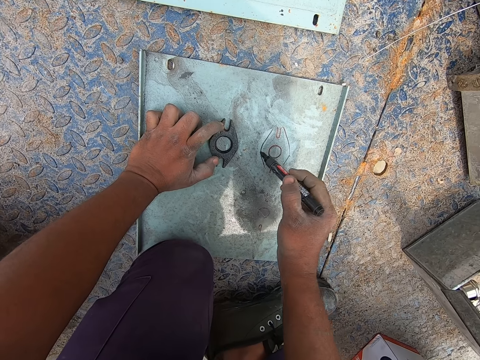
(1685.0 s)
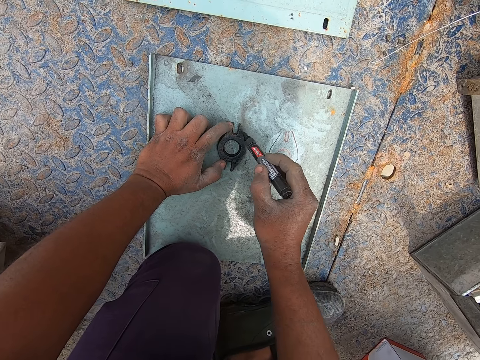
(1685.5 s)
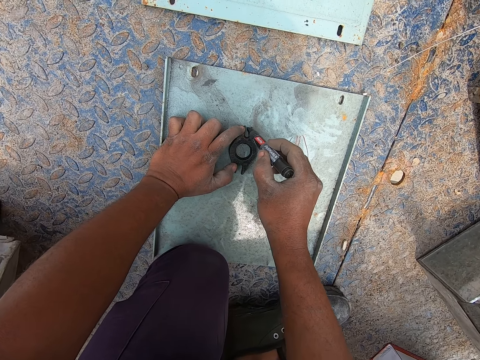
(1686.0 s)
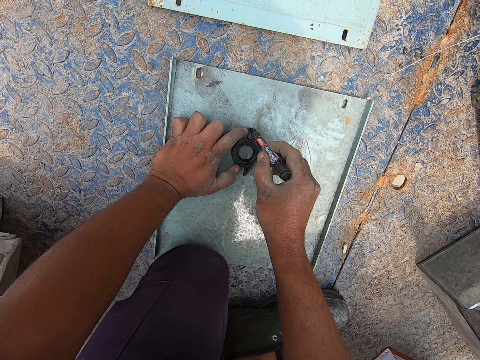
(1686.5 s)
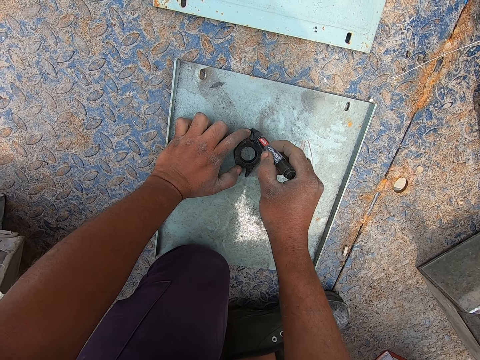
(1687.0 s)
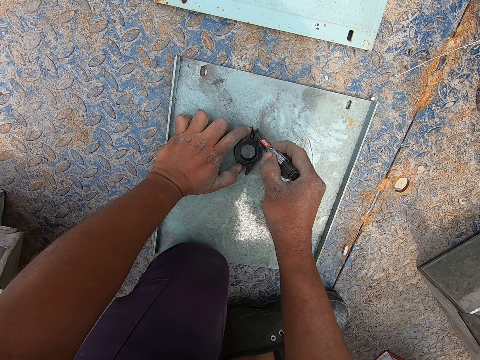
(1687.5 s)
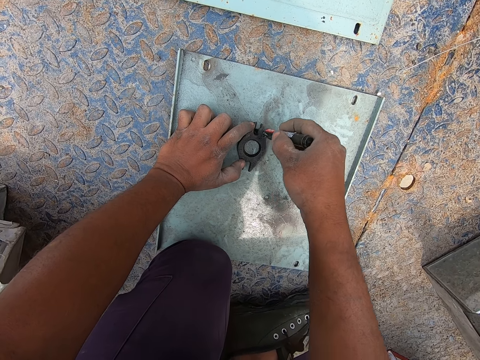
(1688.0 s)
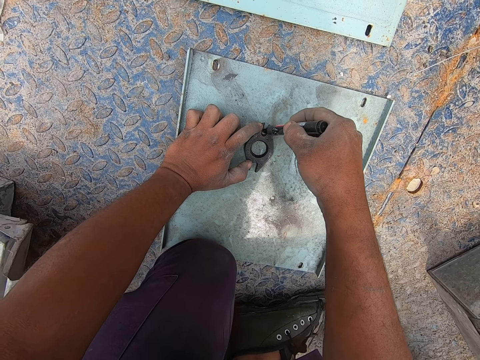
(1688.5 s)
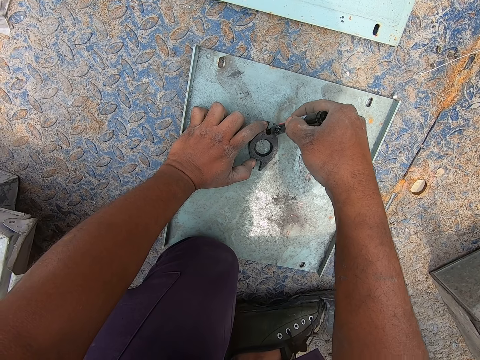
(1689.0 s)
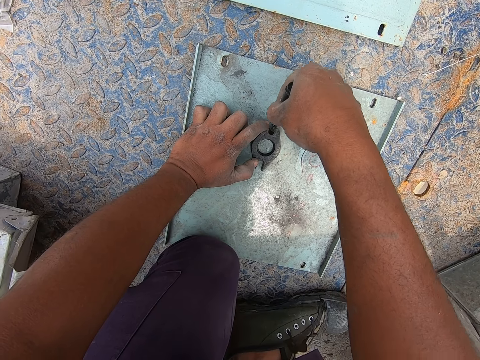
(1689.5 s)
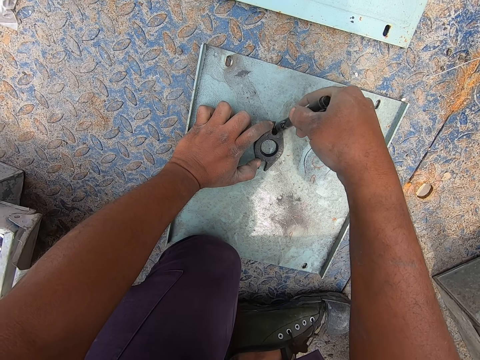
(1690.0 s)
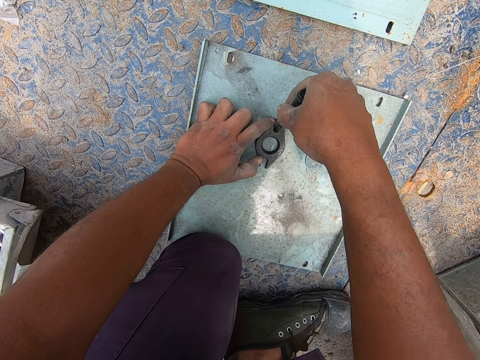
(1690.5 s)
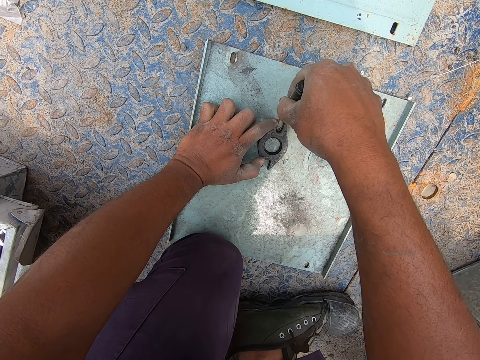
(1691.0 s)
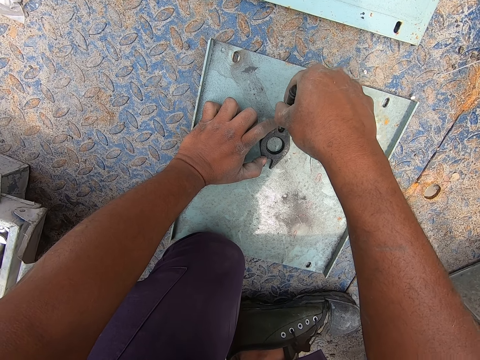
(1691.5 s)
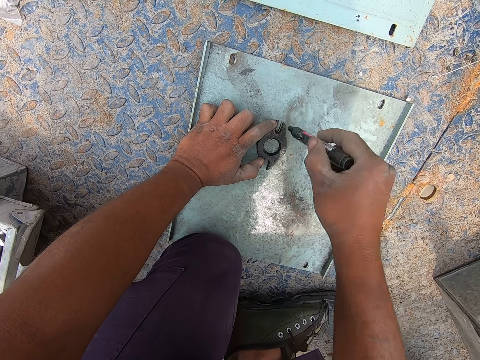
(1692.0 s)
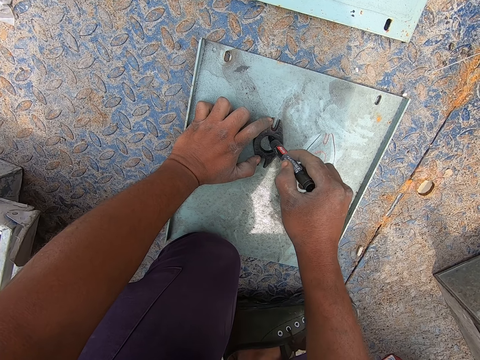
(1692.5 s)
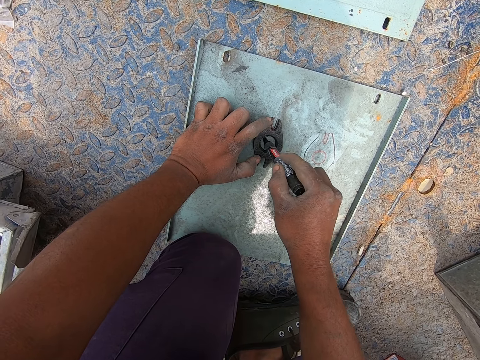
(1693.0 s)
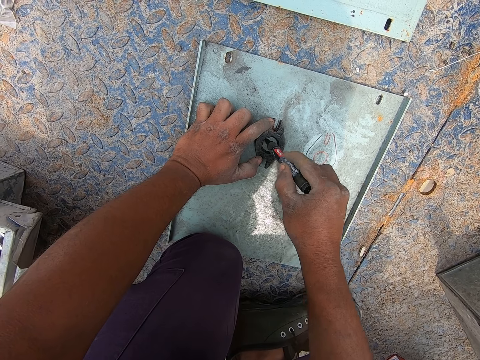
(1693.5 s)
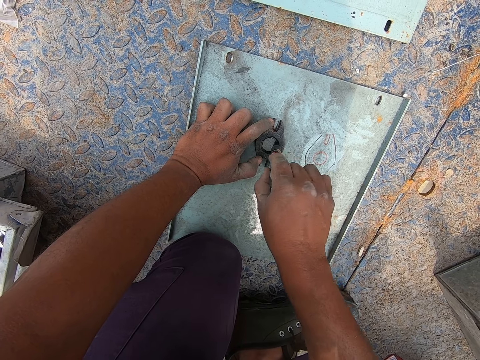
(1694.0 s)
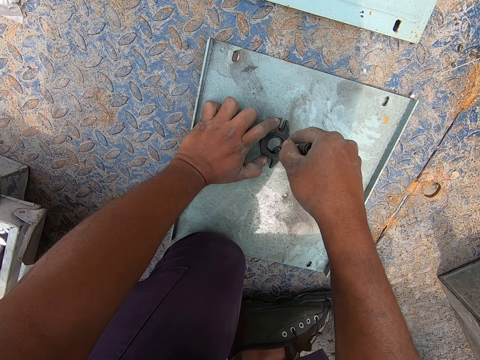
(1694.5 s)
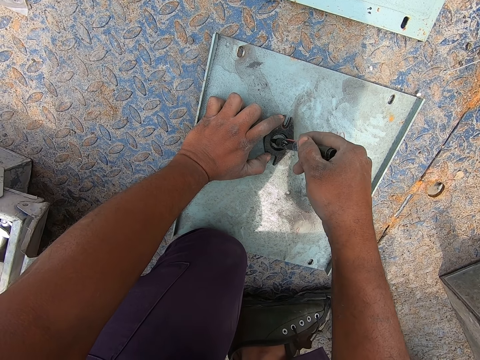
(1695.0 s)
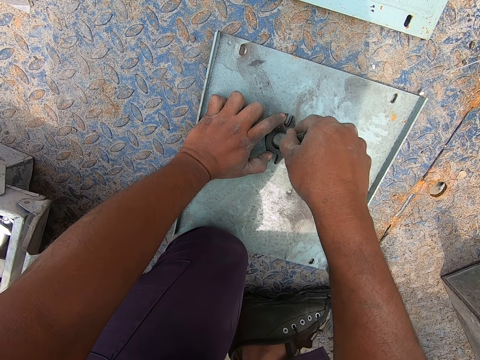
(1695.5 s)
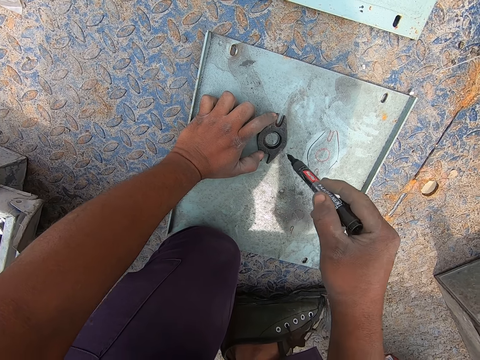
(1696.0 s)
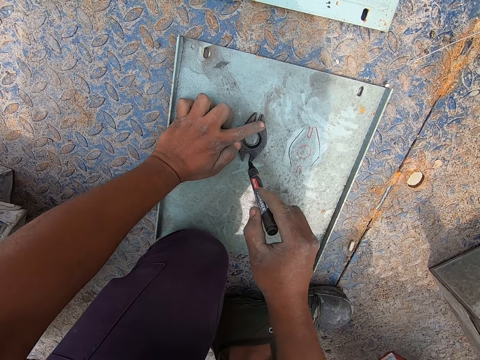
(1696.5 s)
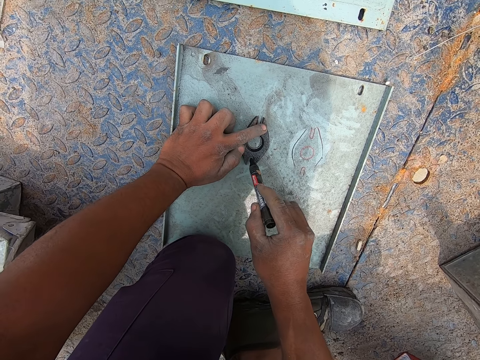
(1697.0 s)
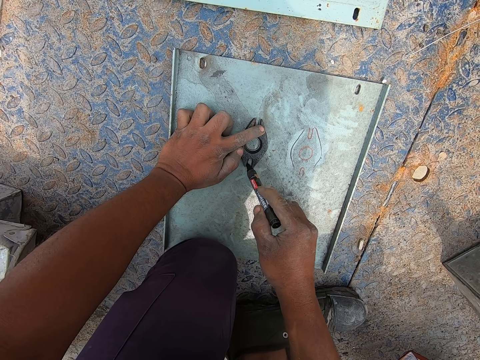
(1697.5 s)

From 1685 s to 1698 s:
The camera wearer draws the shape of the metal on the iron using the marker pen.

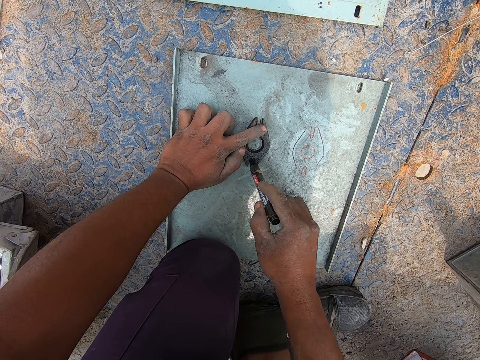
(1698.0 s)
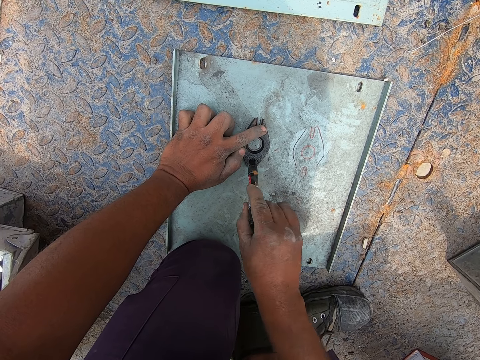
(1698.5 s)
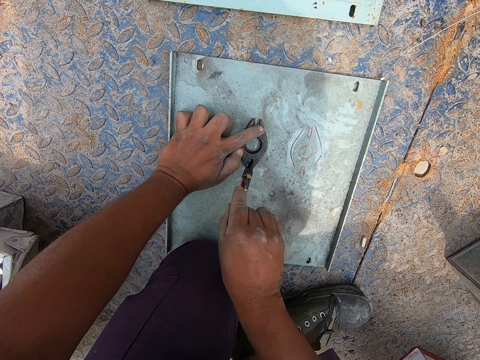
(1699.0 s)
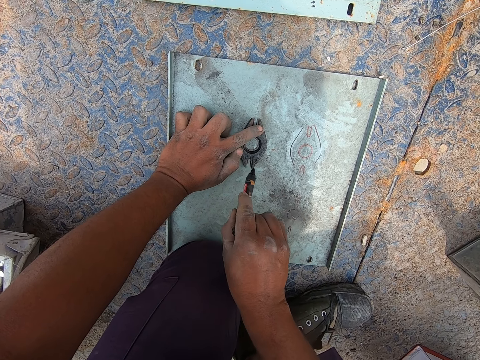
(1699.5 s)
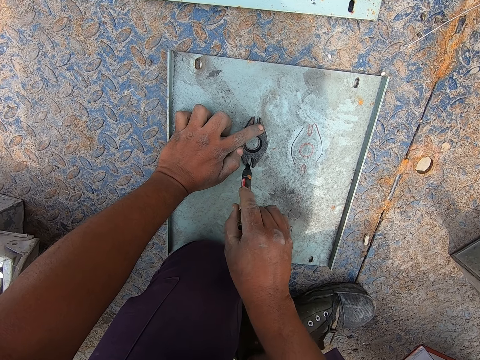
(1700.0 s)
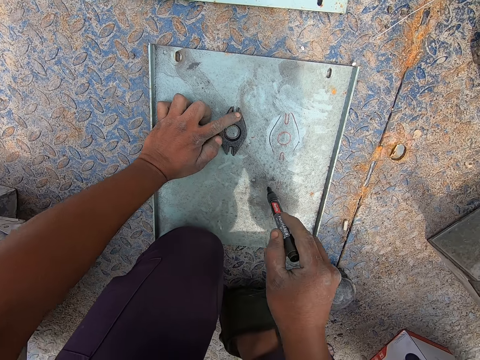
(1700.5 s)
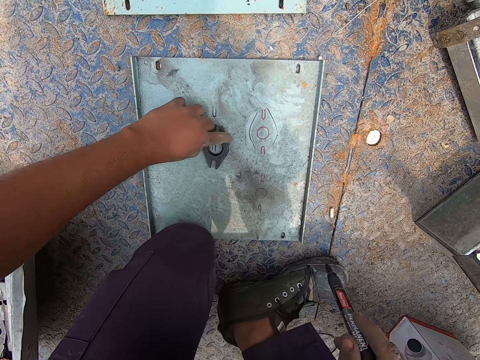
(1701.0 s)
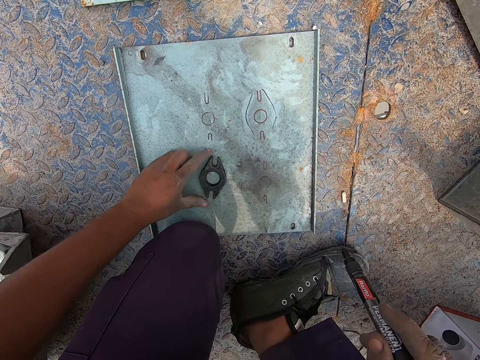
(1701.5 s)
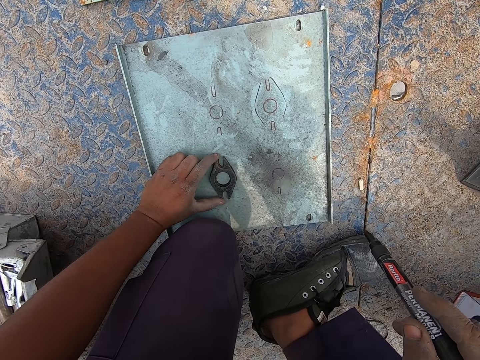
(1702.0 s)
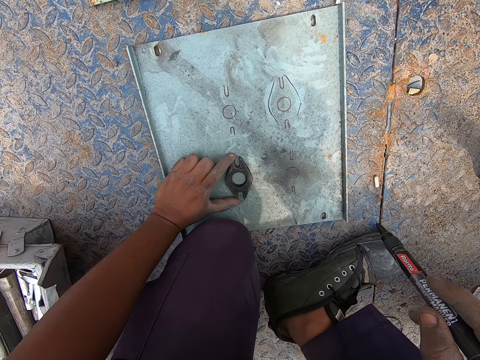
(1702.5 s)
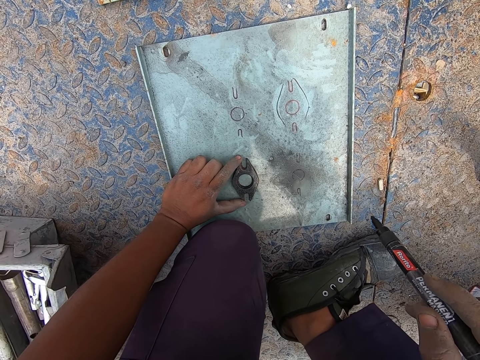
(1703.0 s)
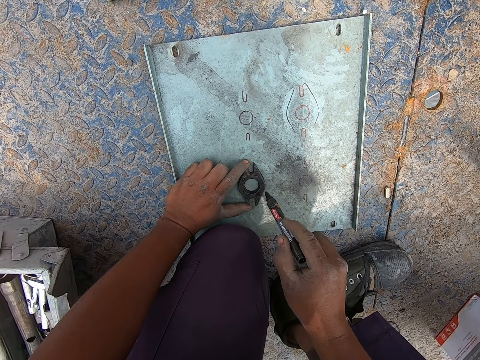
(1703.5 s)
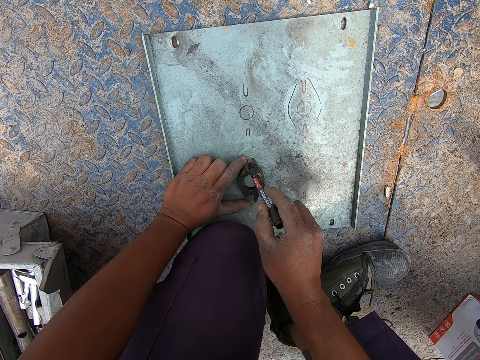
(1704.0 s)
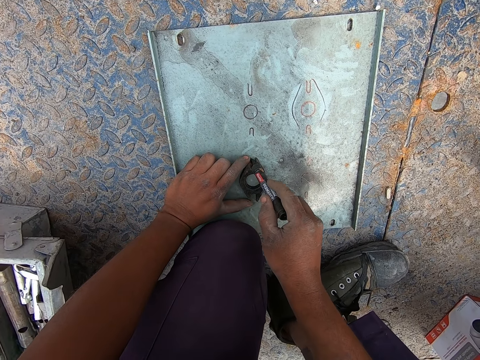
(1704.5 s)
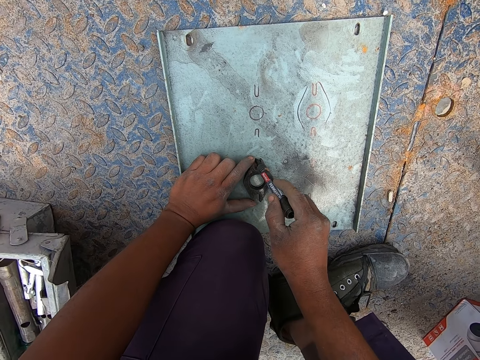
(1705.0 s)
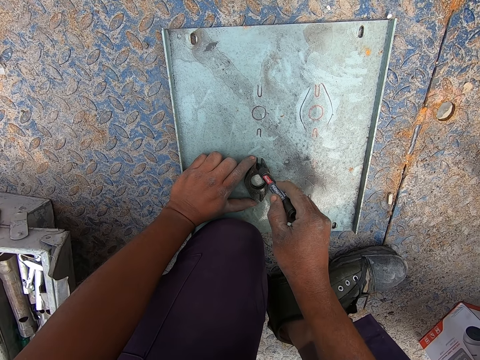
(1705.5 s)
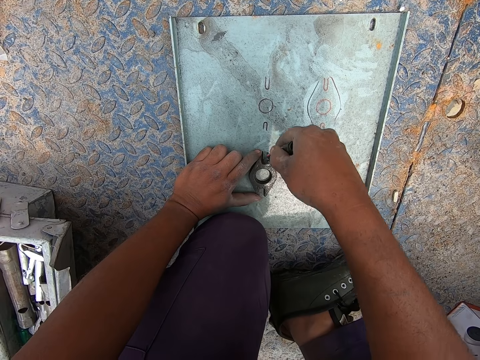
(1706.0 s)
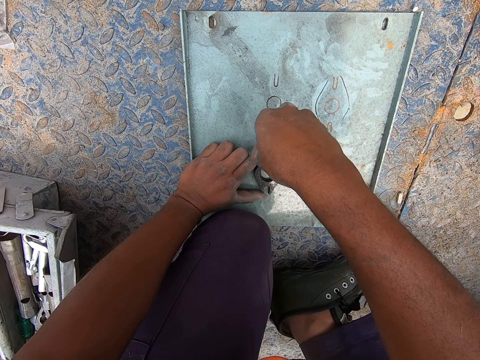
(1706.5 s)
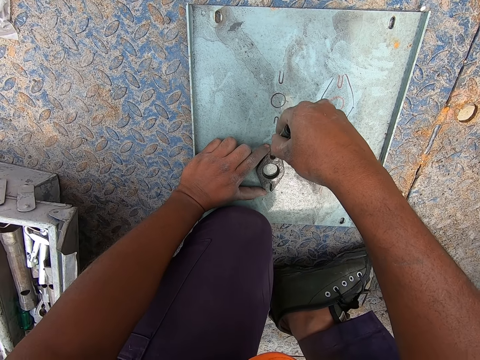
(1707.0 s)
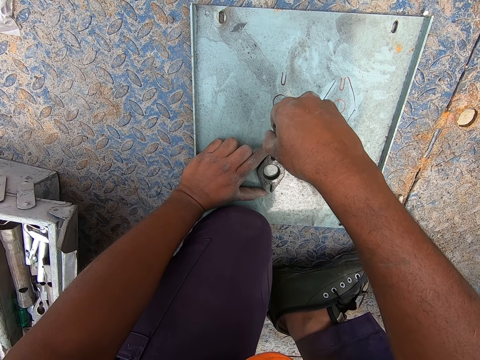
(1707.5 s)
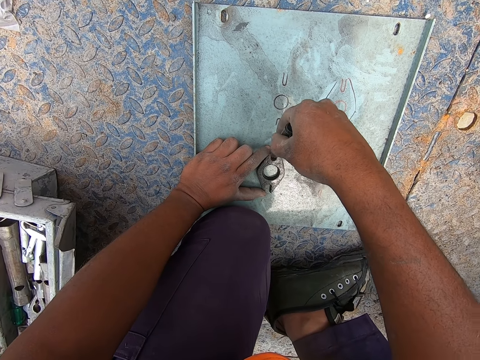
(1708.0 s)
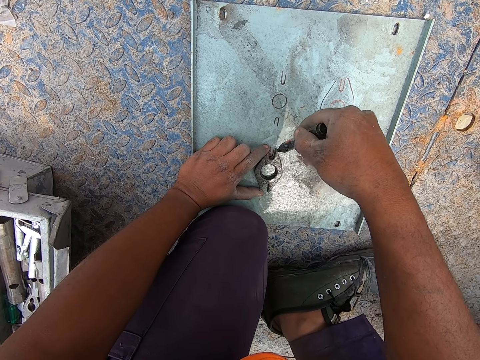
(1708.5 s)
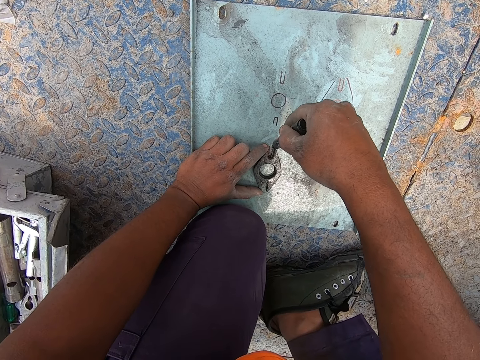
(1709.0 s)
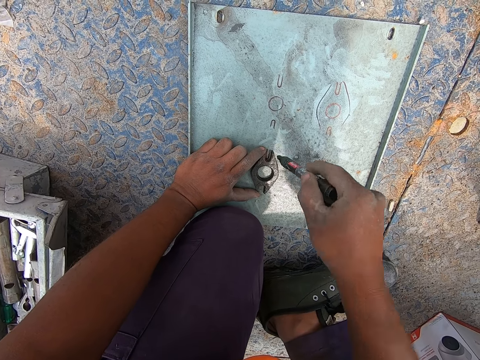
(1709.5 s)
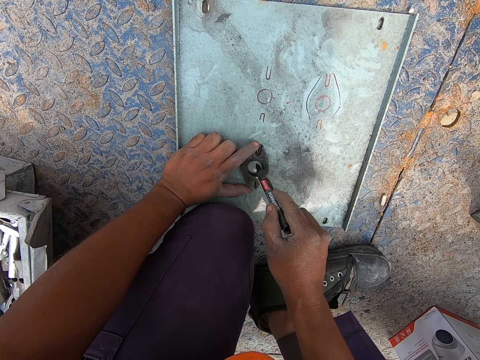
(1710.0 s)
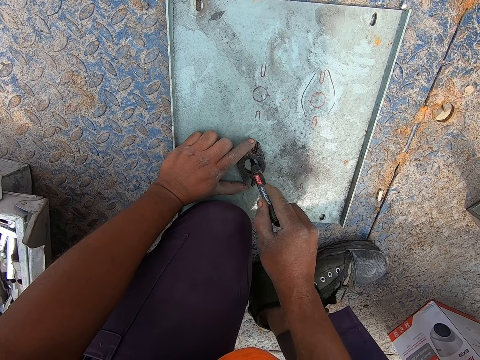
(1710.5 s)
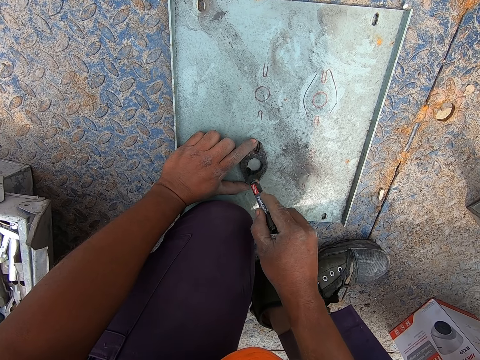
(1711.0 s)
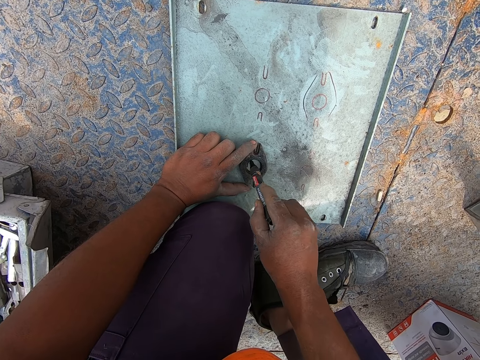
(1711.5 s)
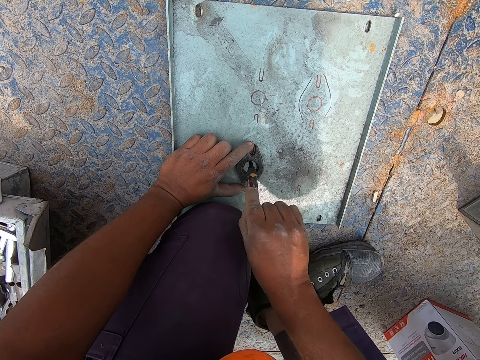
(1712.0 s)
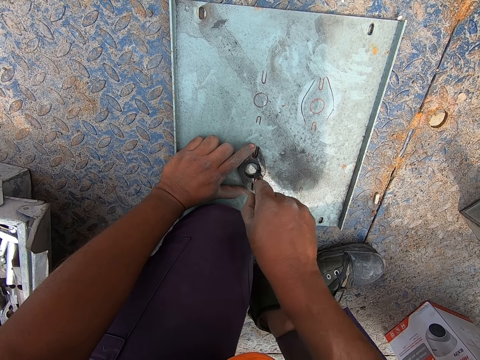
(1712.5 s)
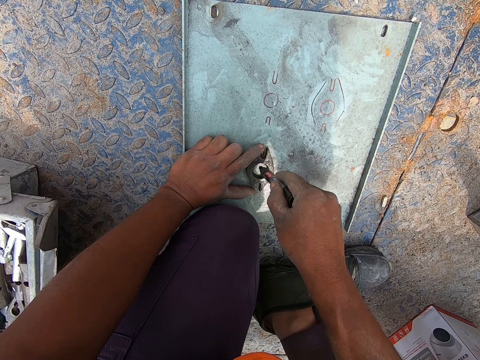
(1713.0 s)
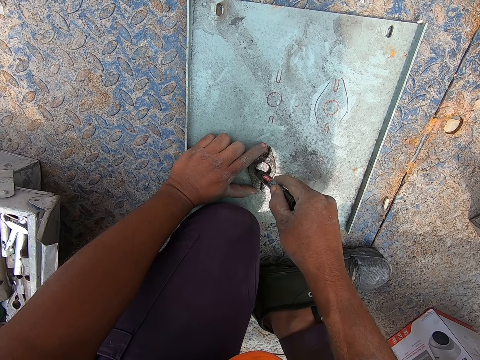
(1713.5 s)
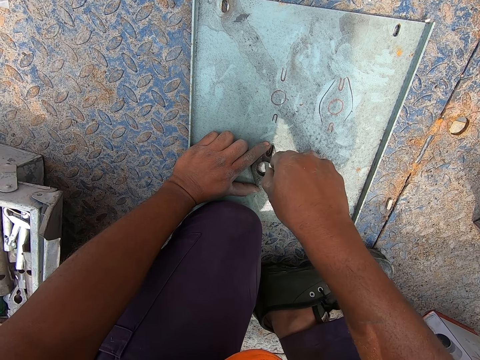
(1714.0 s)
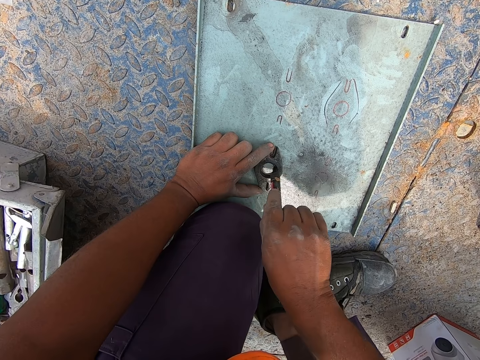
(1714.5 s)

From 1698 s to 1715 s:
The camera wearer moves the metal on the iron with the hand. They draw the shape of the metal on the iron using the marker pen.
